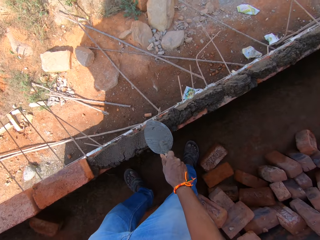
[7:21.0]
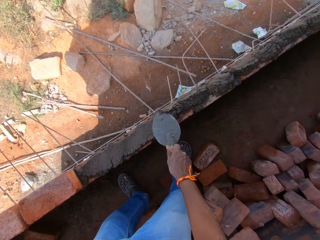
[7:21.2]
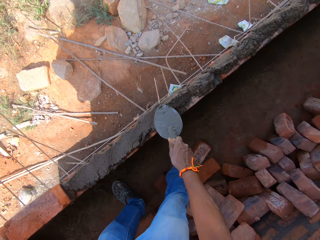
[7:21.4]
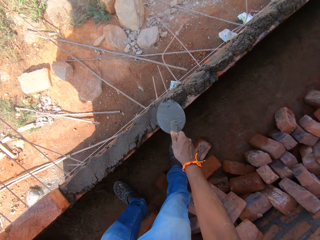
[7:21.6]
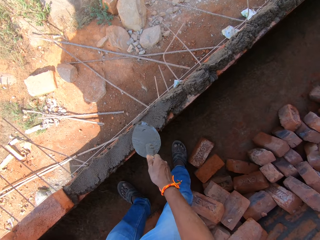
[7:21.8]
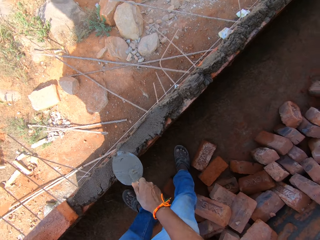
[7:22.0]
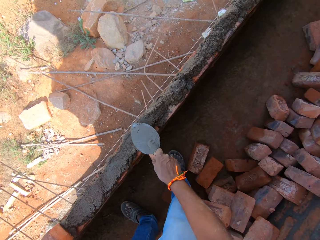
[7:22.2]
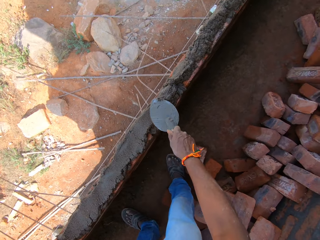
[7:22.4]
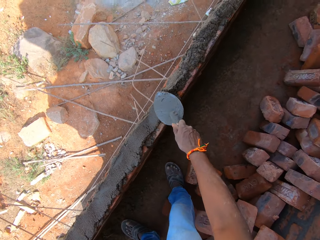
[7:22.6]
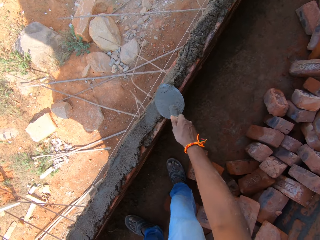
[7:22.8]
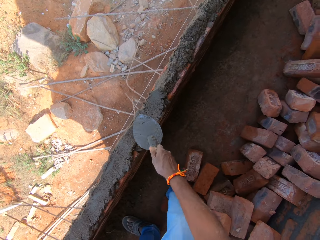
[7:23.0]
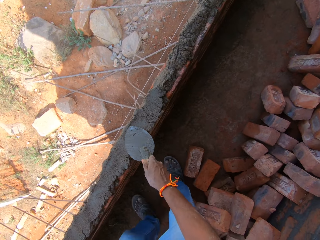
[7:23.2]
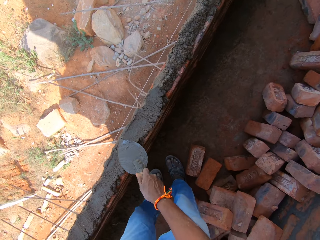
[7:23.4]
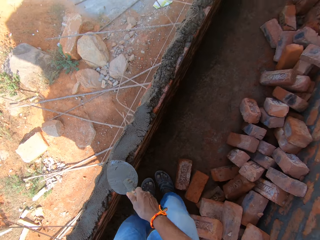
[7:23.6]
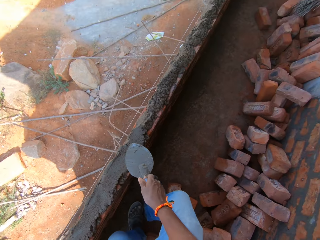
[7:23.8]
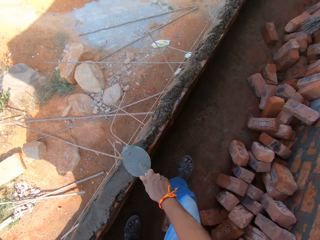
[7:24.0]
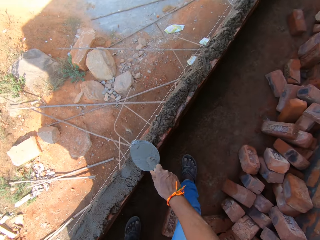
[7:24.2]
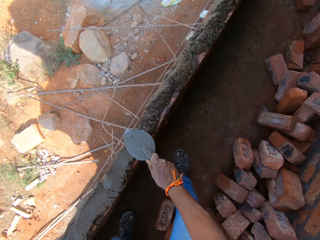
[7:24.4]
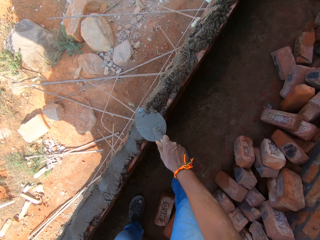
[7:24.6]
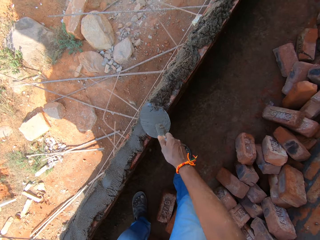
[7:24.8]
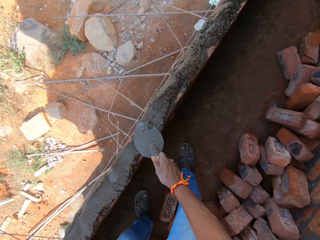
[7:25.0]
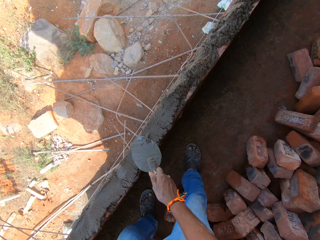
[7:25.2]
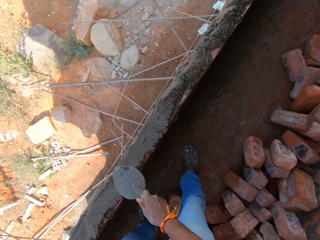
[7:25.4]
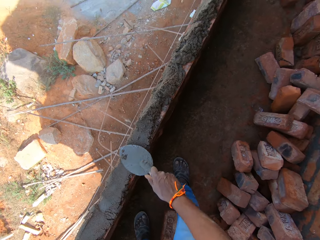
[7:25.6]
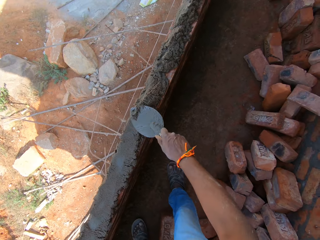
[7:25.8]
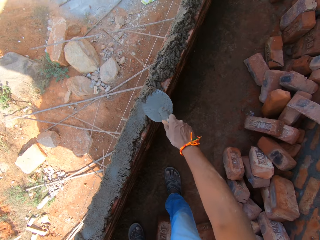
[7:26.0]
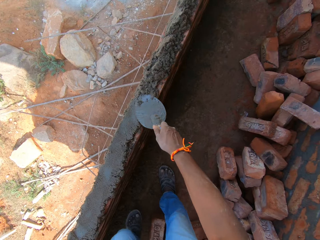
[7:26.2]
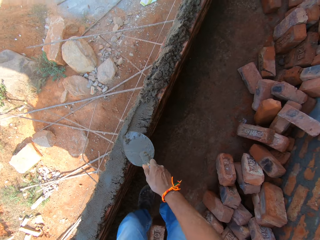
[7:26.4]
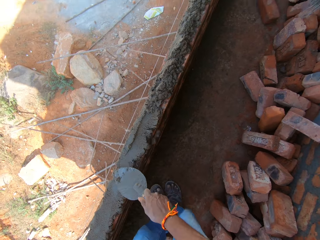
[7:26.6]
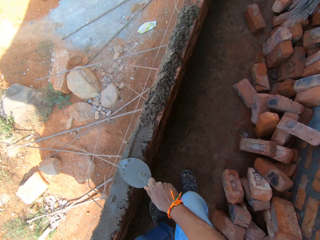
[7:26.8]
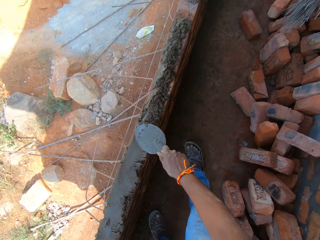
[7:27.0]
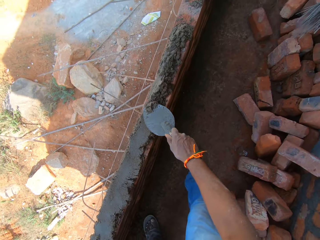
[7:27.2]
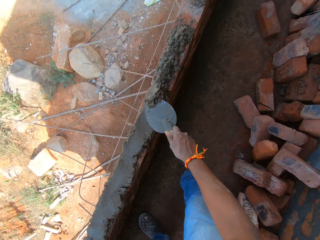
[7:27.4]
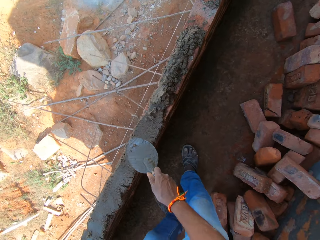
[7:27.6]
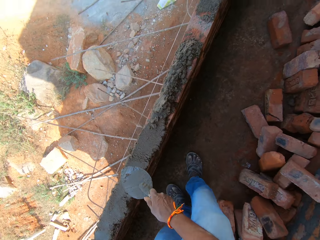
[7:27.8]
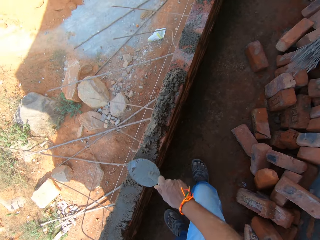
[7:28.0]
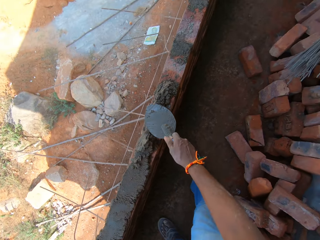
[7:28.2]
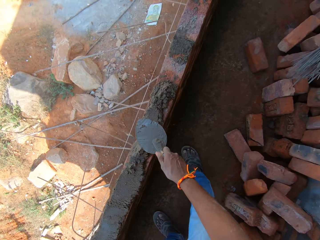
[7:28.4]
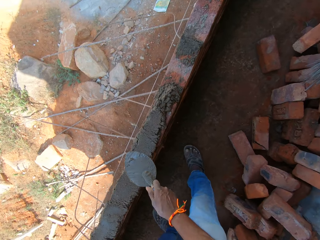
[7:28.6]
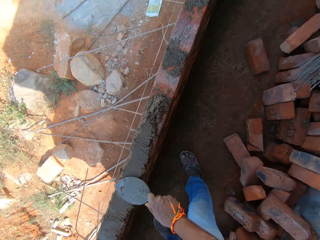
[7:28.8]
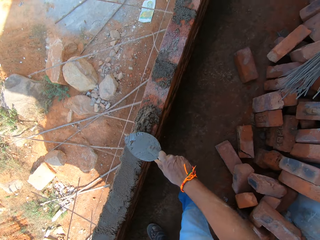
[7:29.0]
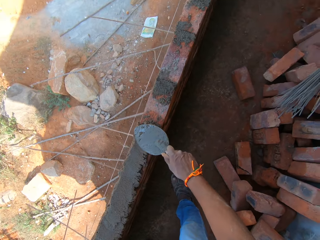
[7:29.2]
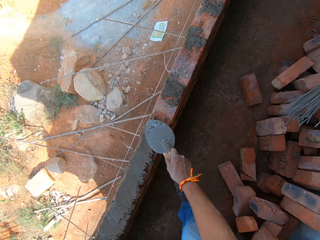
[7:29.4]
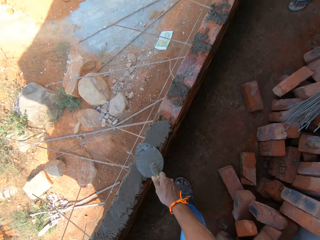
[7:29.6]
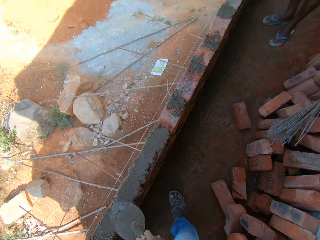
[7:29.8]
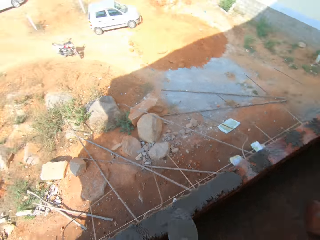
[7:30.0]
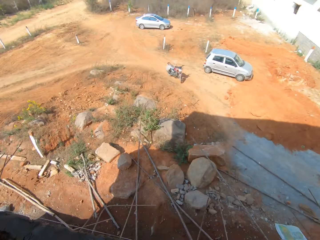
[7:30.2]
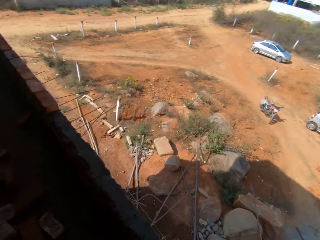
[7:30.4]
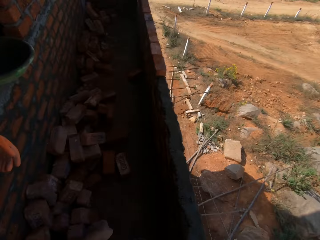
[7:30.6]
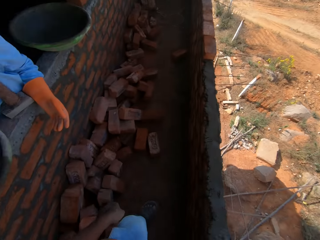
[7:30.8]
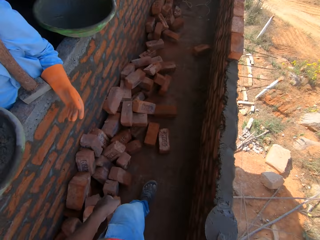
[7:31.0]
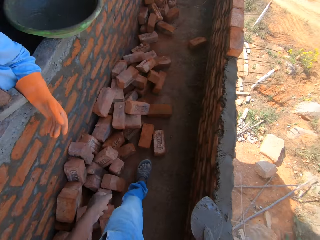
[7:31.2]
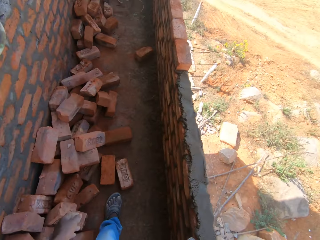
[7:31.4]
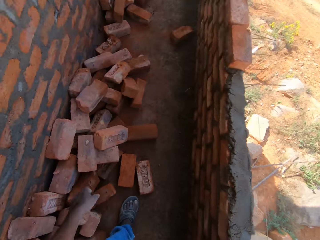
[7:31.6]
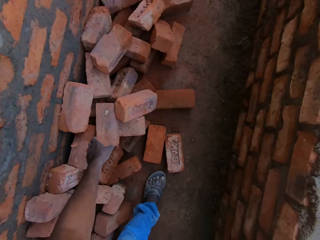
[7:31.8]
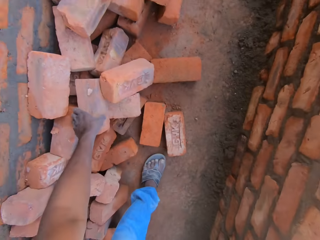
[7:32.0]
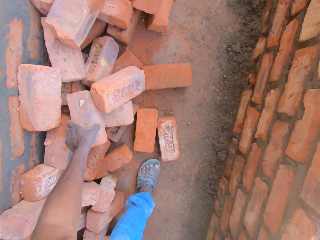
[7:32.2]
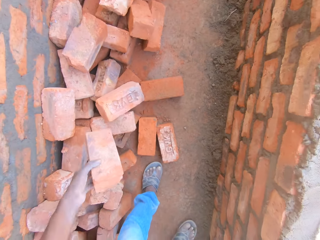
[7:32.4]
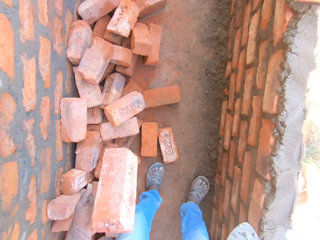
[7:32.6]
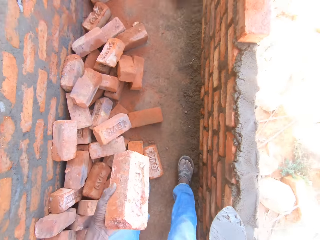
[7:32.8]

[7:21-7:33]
The camera wearer levels the mortar with the trowel. They turn around. They rest at the window. They move beside the wall. They pick a brick down.

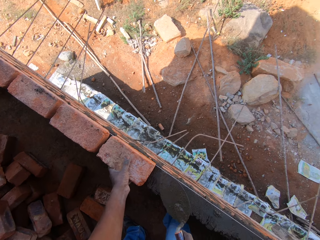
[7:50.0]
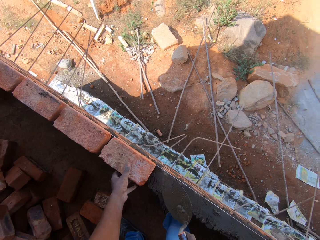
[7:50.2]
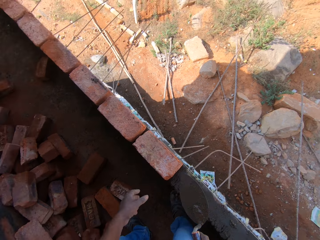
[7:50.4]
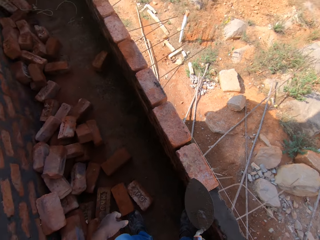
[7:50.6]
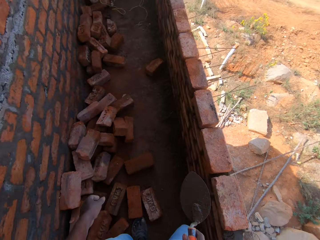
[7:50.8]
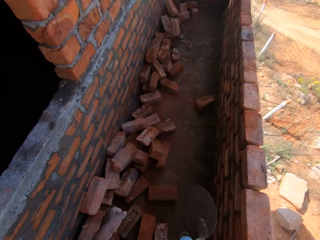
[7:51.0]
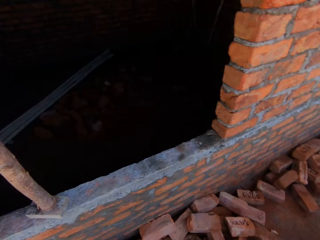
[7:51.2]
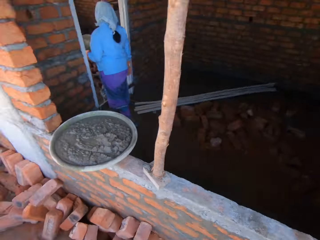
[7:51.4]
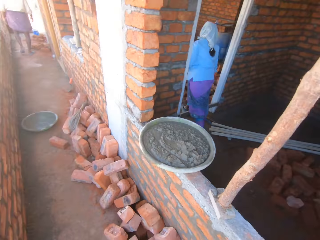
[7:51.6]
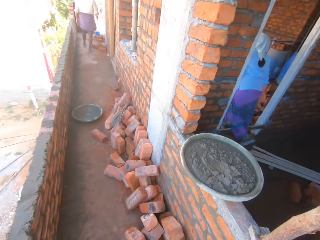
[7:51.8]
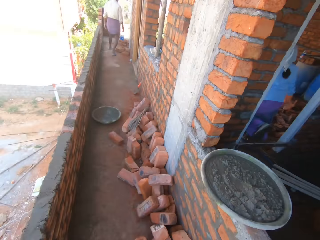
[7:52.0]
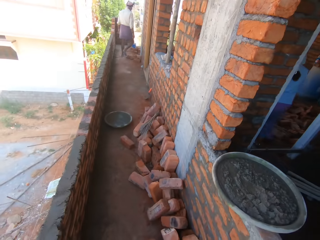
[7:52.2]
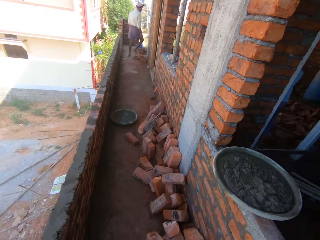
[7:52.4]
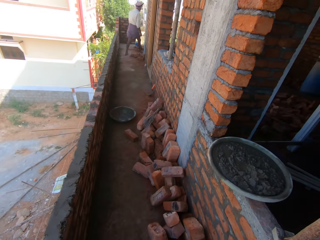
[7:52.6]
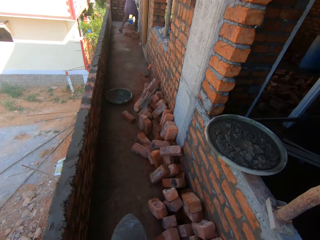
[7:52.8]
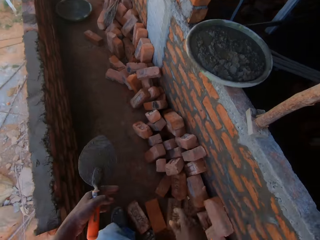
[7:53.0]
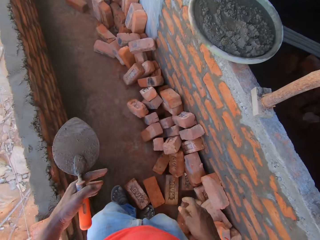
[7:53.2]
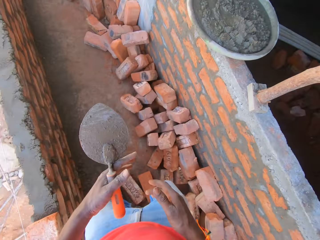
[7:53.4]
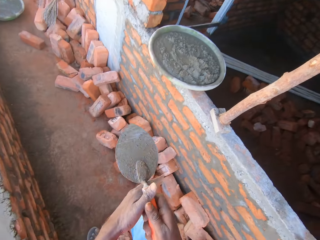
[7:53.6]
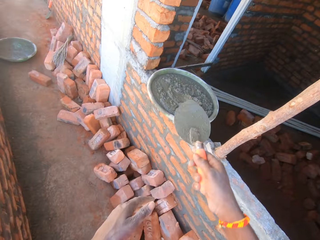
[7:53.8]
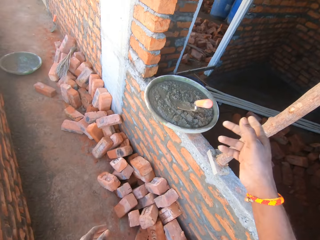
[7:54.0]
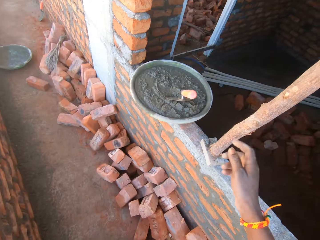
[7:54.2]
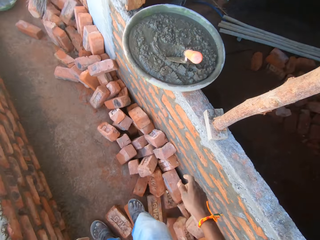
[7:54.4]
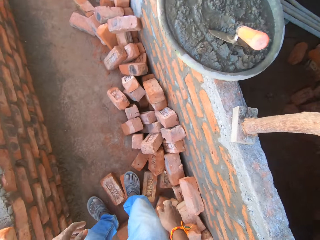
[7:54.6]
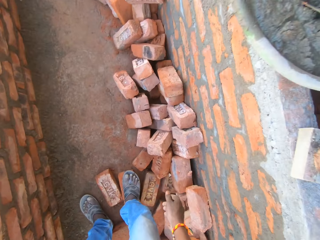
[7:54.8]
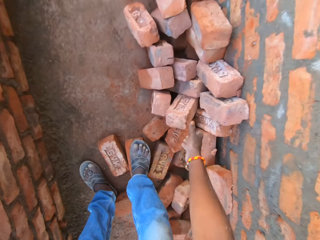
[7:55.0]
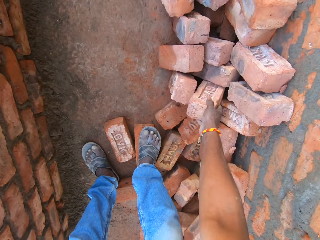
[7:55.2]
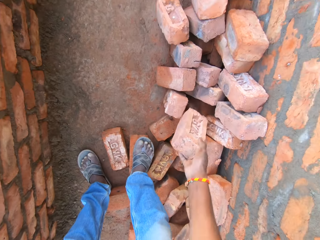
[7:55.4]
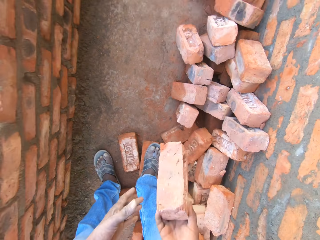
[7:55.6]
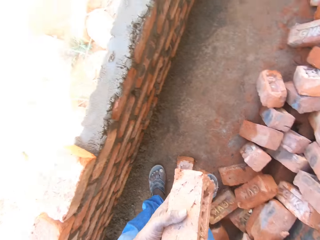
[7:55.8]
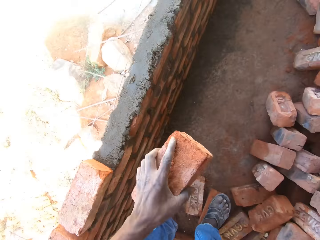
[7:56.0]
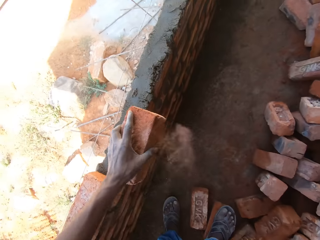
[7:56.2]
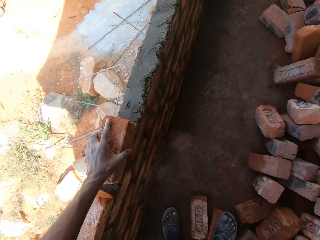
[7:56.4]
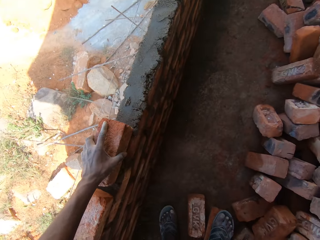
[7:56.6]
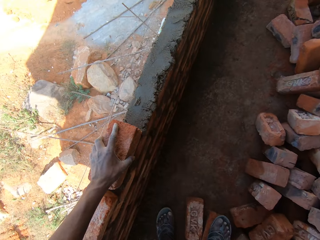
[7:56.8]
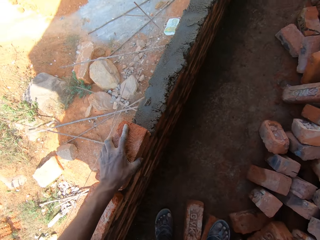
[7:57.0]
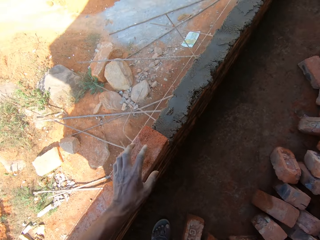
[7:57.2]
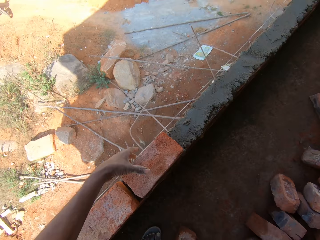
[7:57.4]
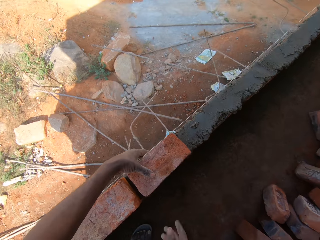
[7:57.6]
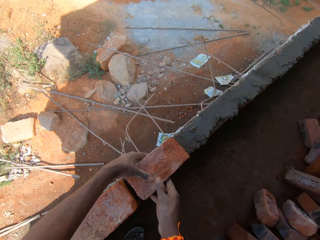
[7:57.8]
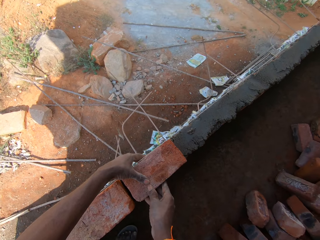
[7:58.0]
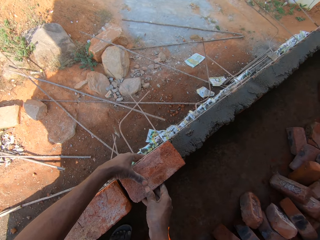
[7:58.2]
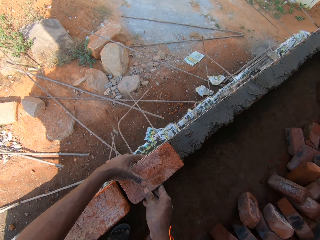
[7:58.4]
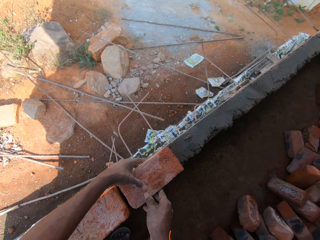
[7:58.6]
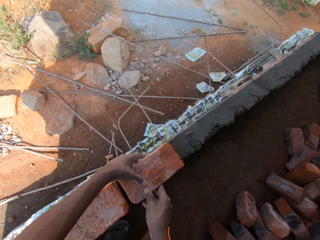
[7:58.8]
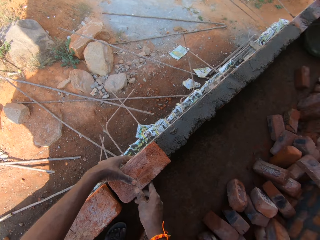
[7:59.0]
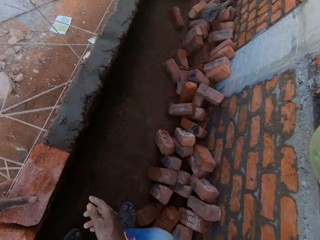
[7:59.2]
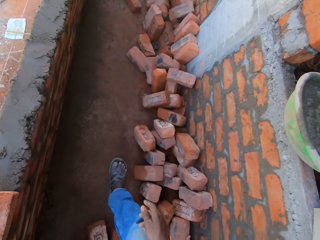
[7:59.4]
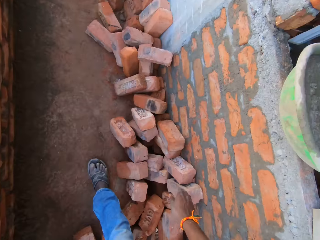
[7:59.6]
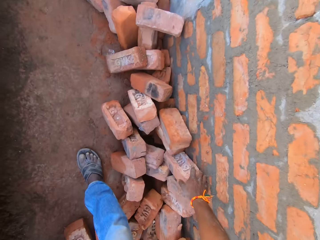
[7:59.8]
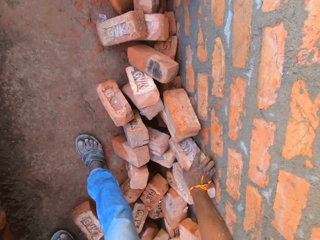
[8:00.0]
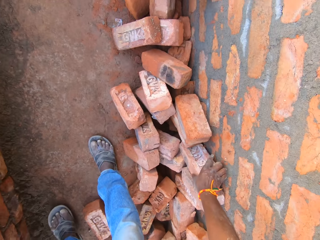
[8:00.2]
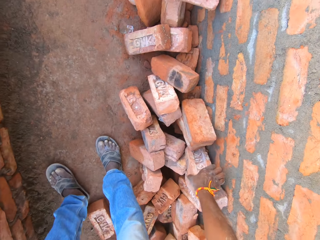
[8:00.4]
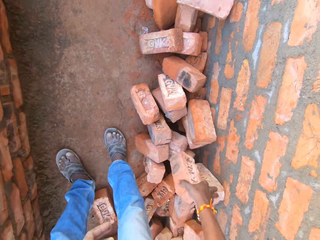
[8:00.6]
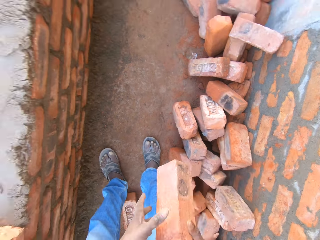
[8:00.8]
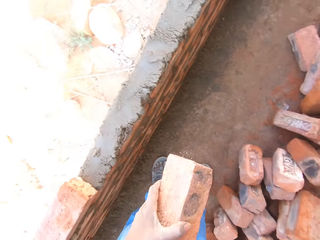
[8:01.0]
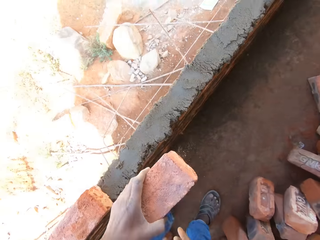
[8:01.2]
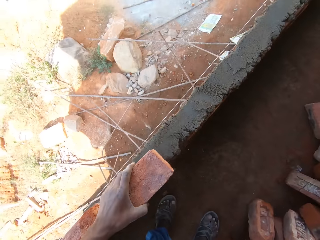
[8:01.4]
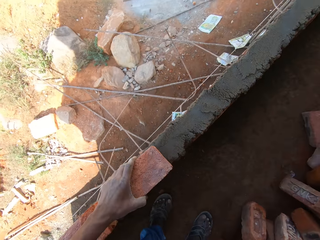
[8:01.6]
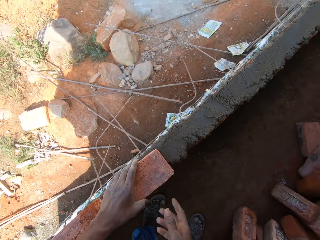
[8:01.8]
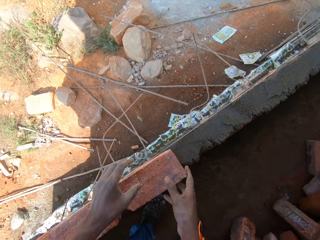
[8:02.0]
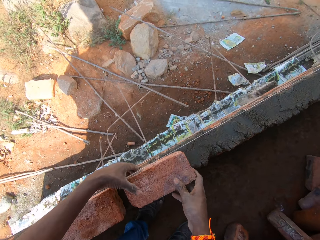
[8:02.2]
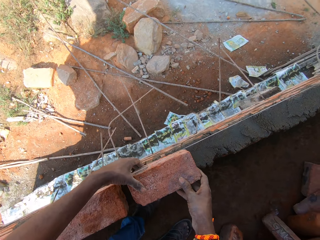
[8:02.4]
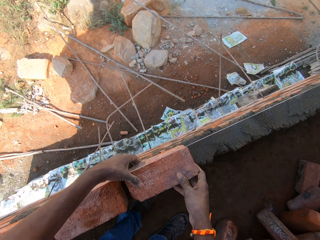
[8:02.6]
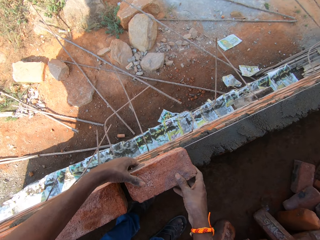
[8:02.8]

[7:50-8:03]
The camera wearer moves the brick on the mortar. They turn around. A person walks away from the window. Another person walks away from the building. The camera wearer moves the trowel to the right hand. They throw the trowel to the mortar. They pick a brick down. They move the brick on the left hand. They put the brick on the wall. They adjust the brick on the wall. They pick a brick down. They move the brick to the left hand. They put the brick on the wall.
